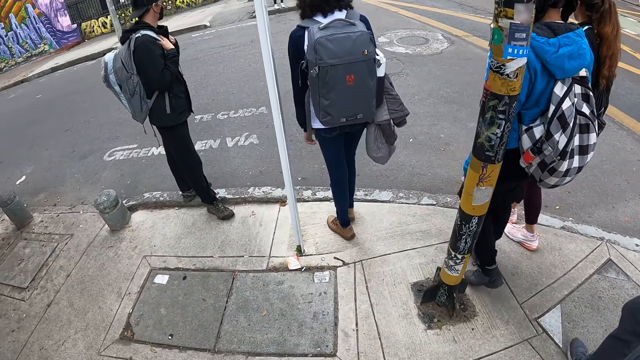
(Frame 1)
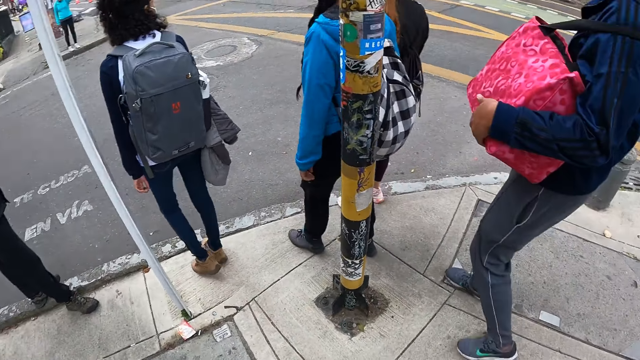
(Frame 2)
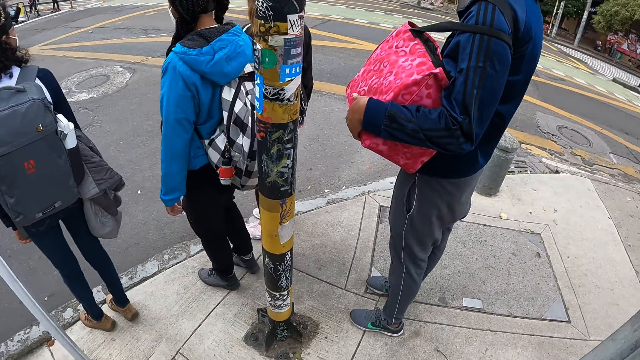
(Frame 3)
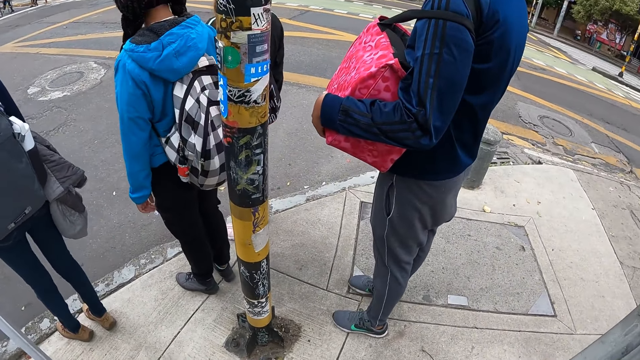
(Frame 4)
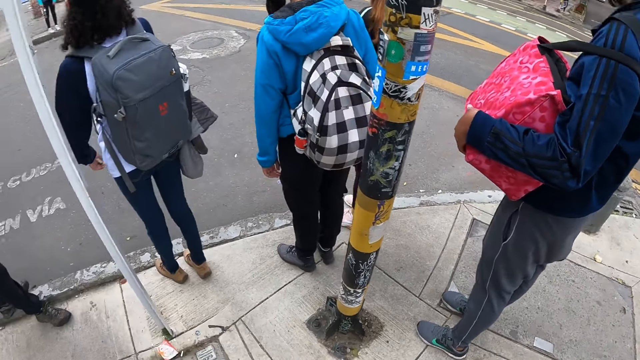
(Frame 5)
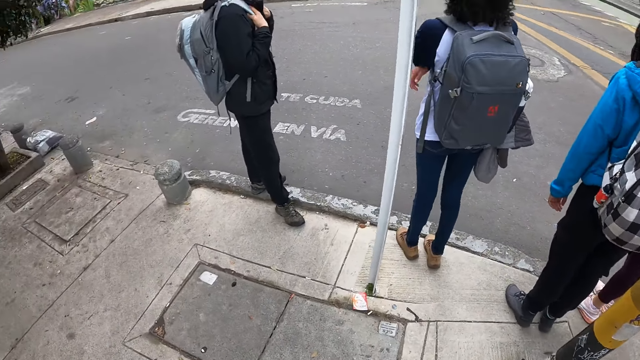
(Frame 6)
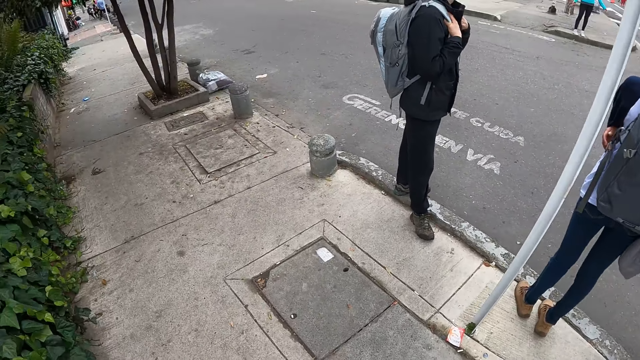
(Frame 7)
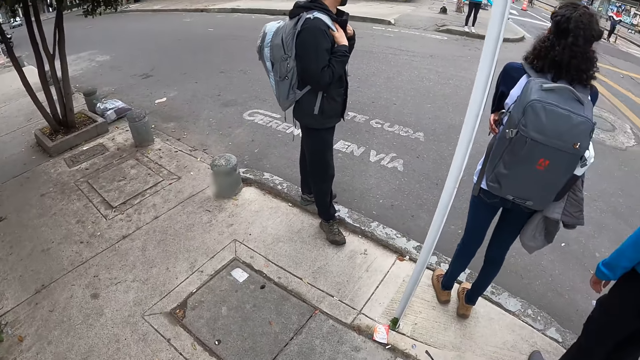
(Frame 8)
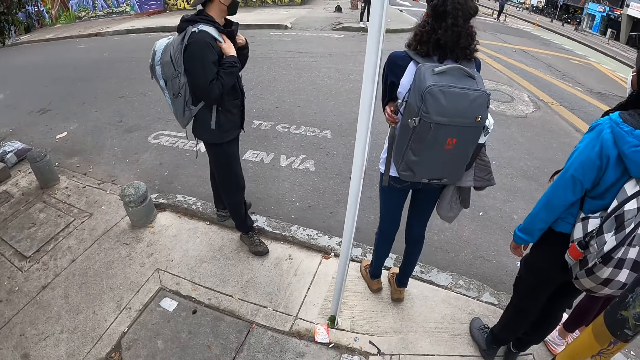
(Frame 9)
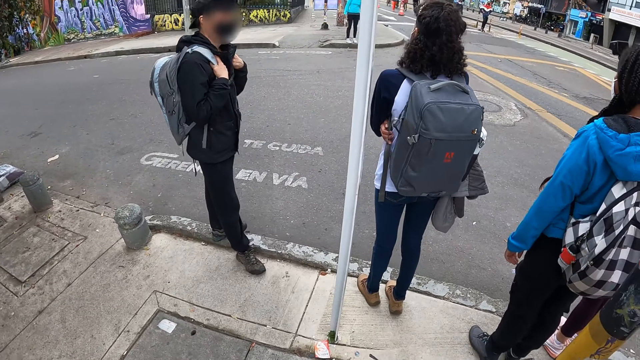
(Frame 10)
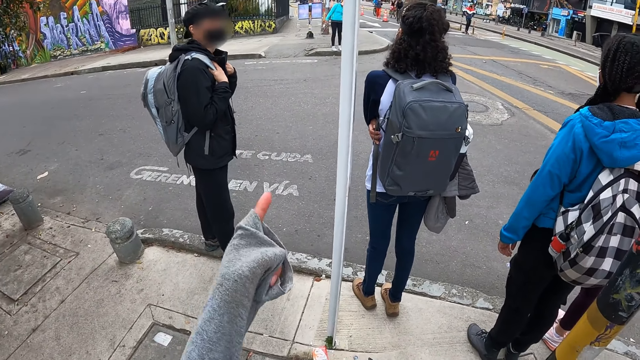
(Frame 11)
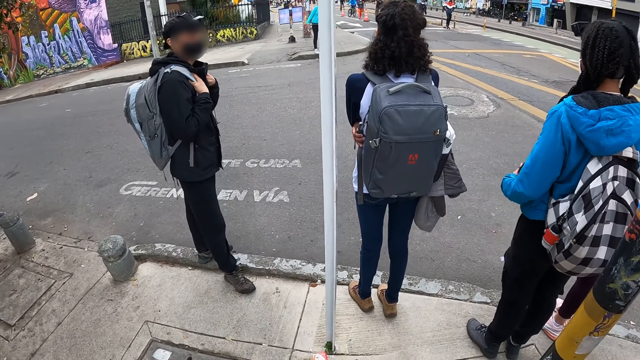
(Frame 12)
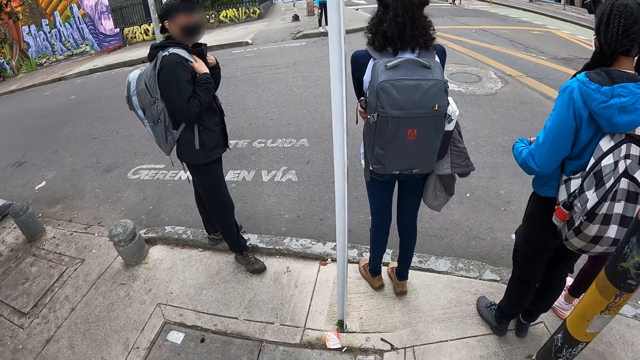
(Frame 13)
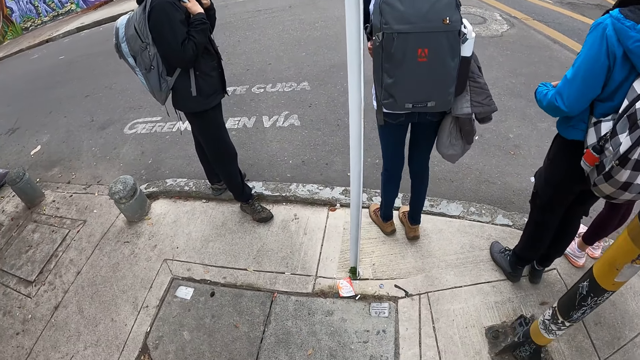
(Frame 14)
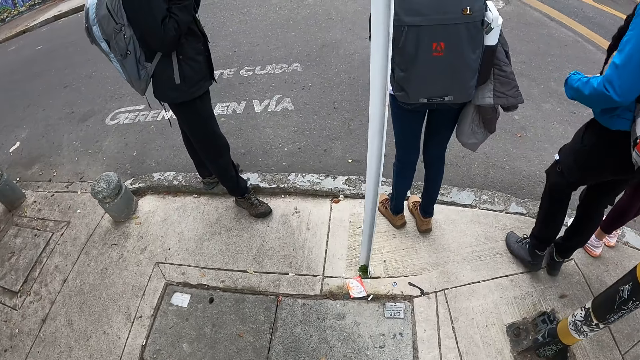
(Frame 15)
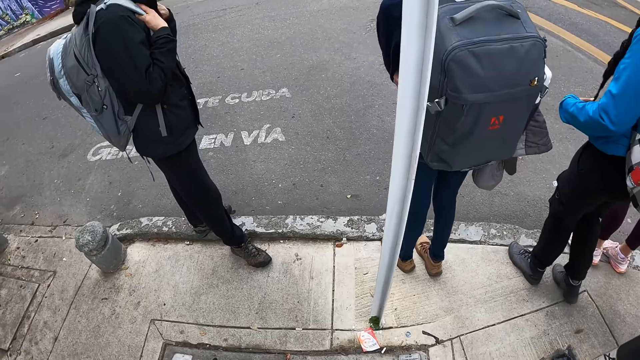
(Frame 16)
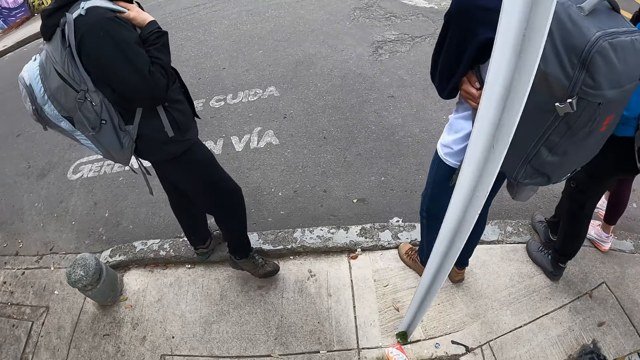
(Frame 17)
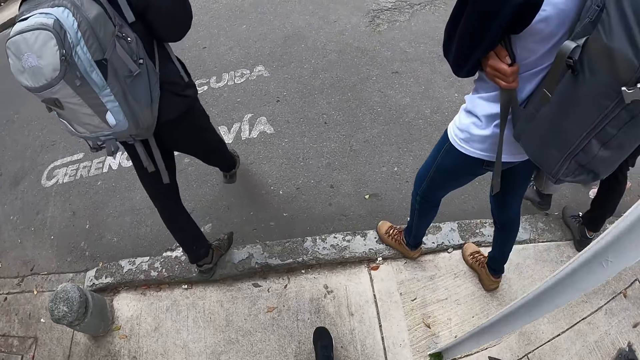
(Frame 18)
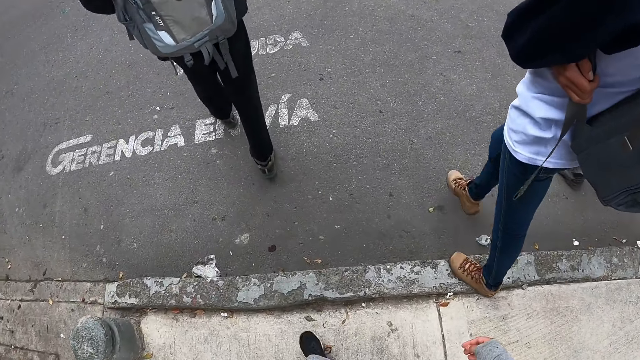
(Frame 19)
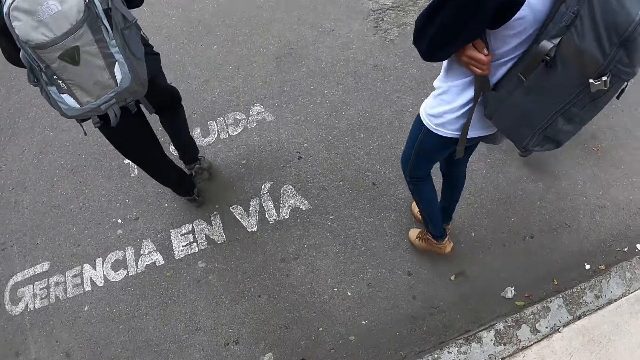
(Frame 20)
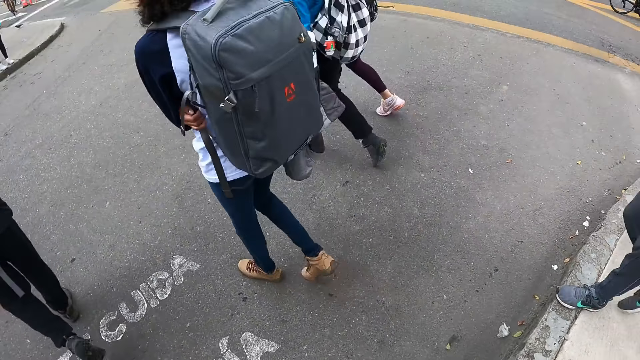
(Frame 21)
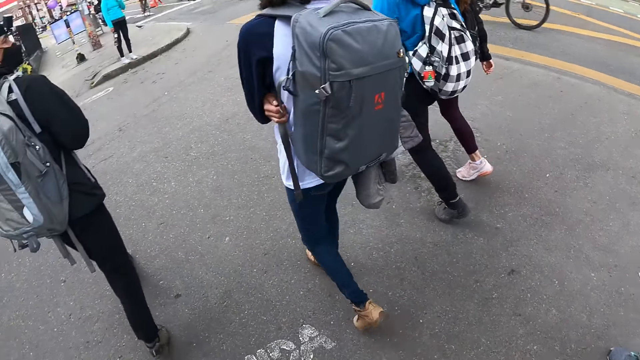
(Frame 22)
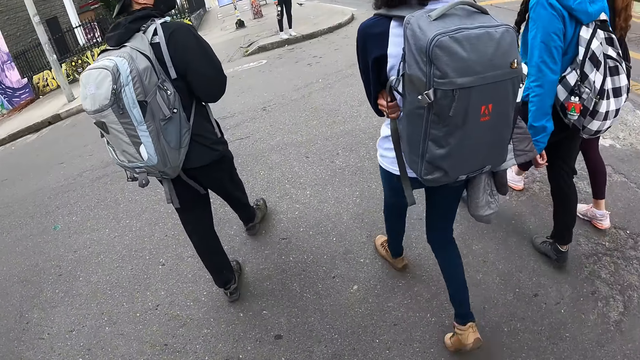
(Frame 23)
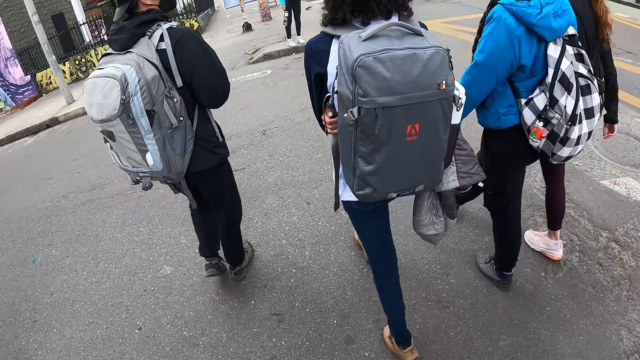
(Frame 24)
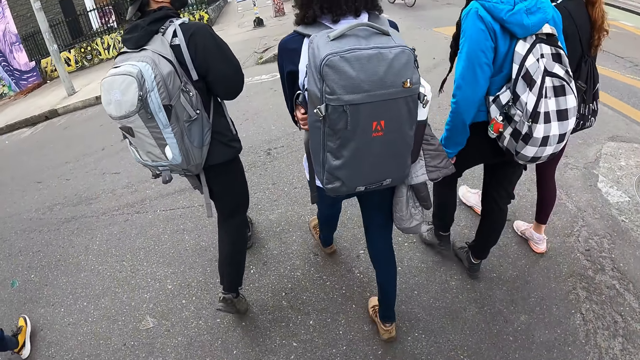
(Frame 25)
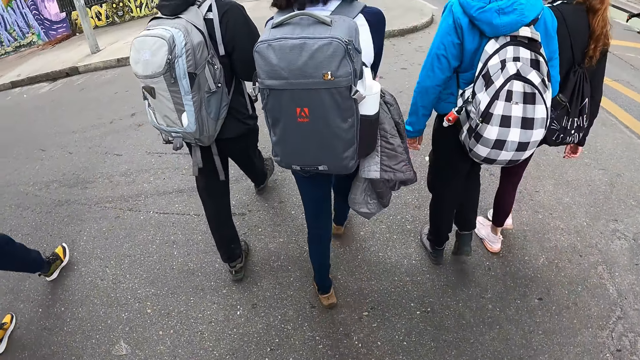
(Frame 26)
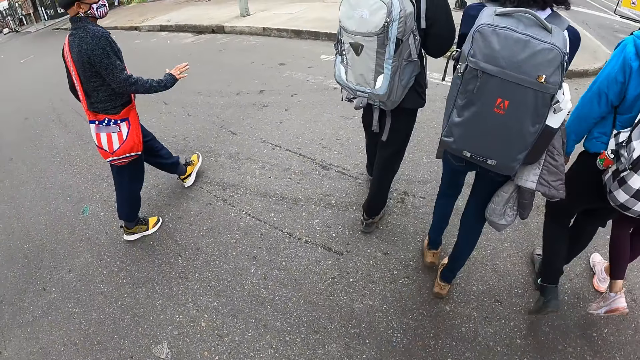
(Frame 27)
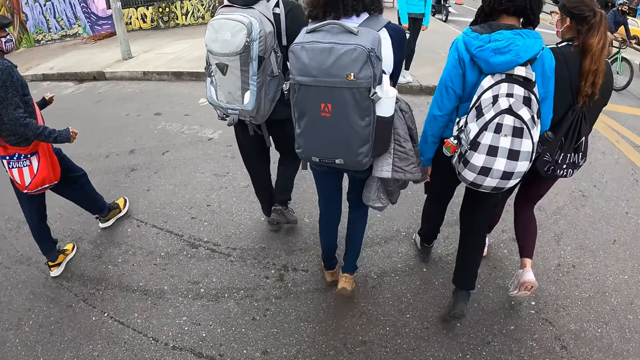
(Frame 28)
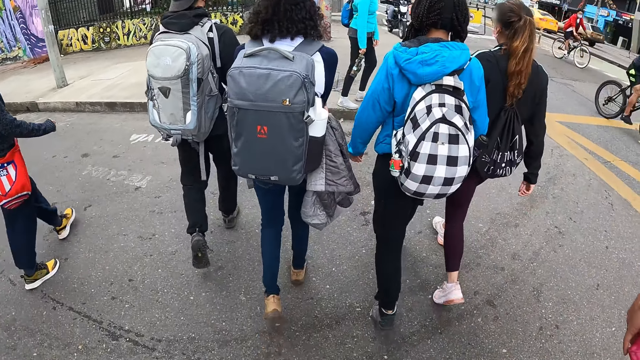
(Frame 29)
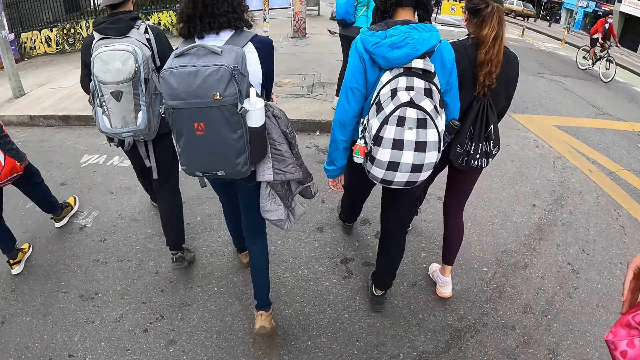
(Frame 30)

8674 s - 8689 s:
The camera wearer stands on the pavement. They look on the other side of the pavement. They cross the road with the other people.

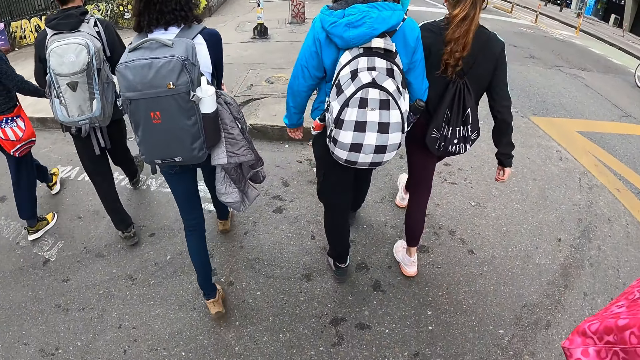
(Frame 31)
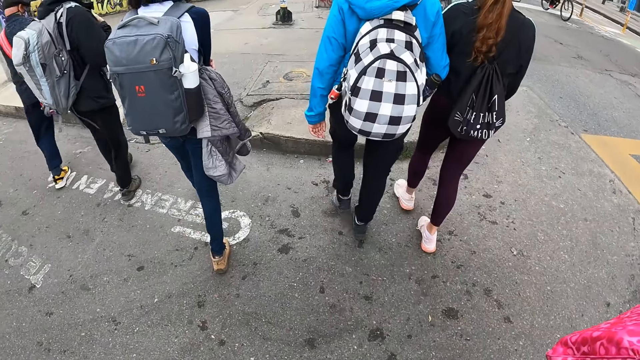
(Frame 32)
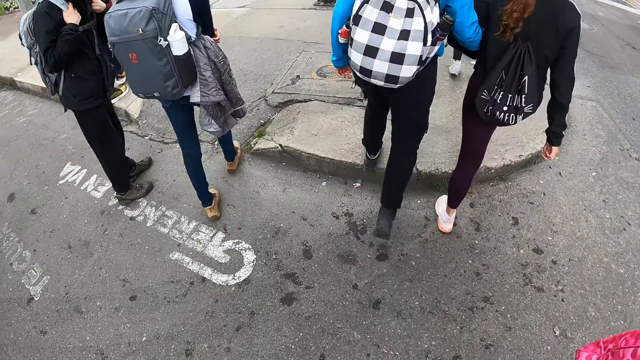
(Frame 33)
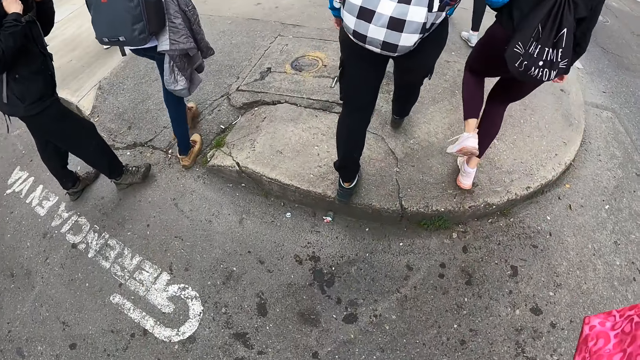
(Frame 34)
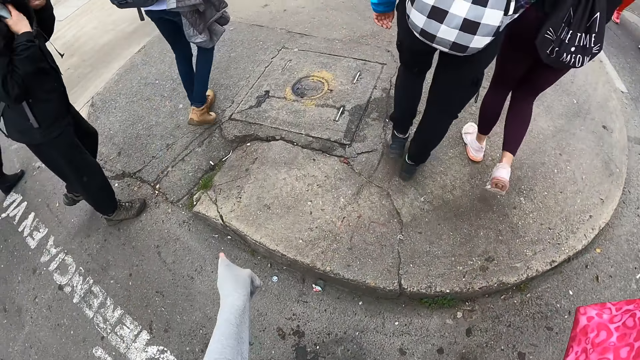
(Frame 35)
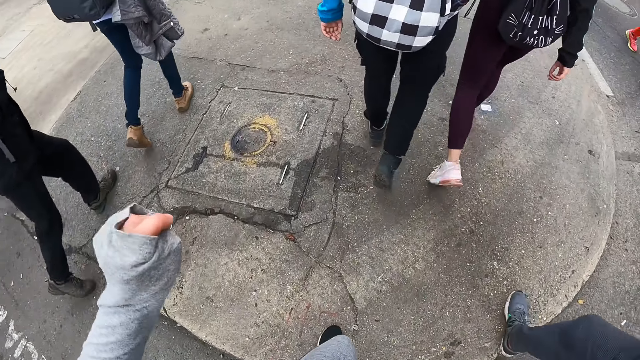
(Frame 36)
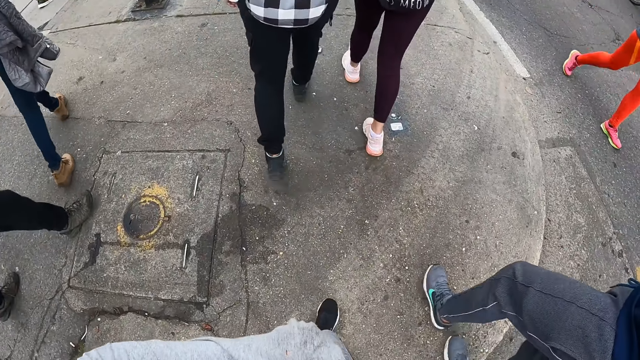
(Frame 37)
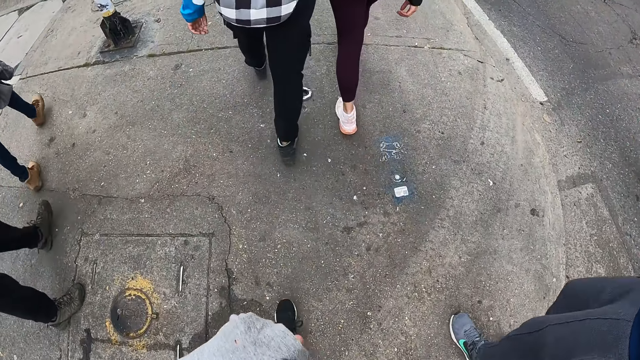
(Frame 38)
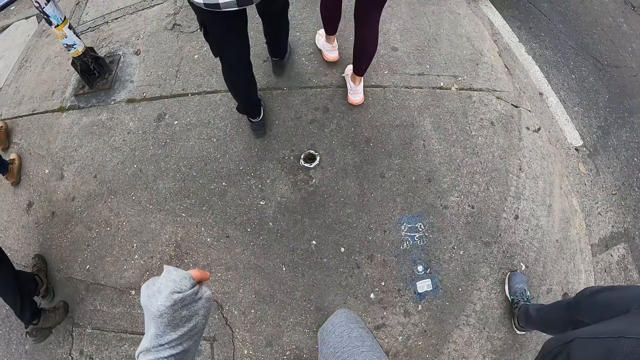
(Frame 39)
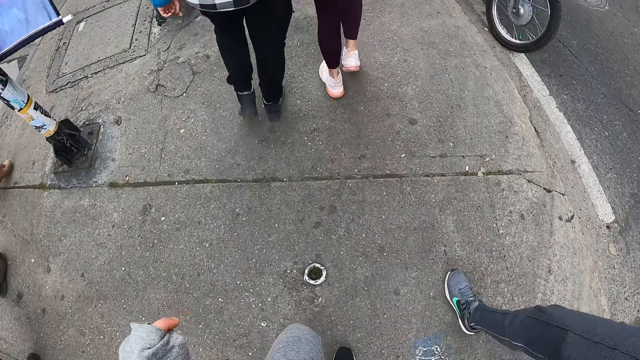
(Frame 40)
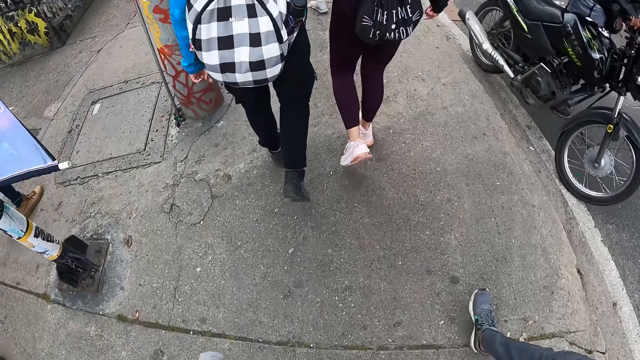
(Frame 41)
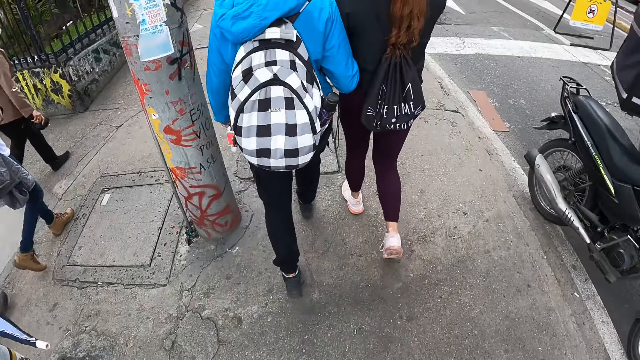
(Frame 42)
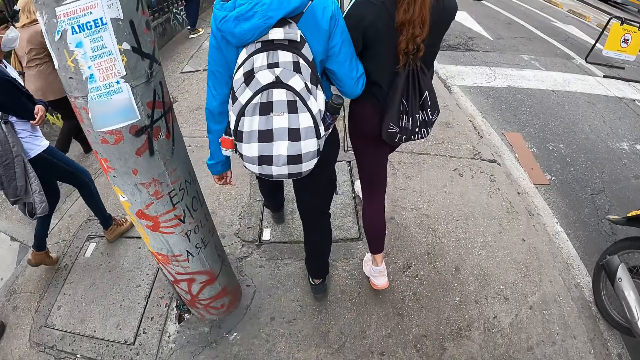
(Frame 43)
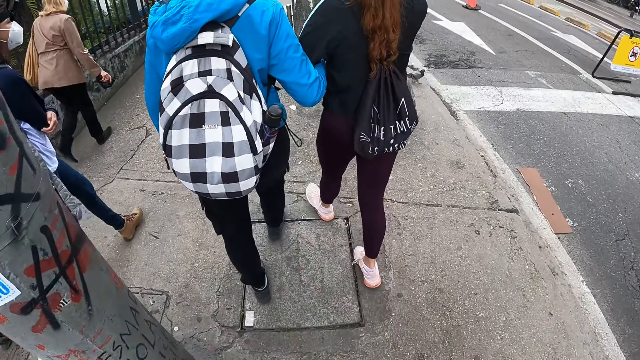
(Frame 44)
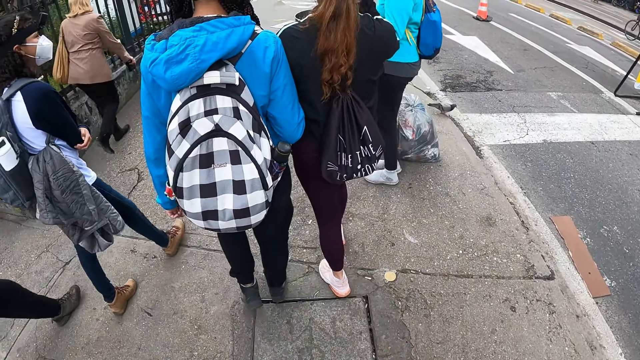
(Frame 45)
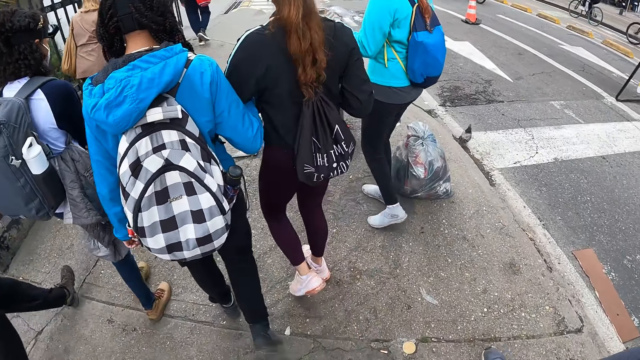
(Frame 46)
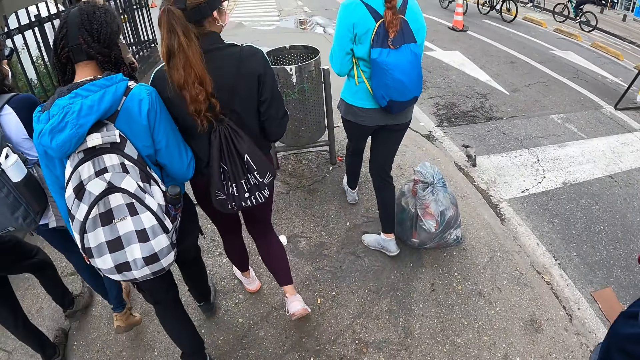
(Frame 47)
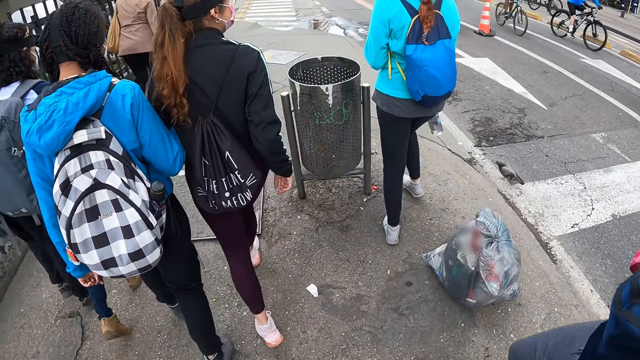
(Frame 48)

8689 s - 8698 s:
The camera wearer walks on the pavement.
